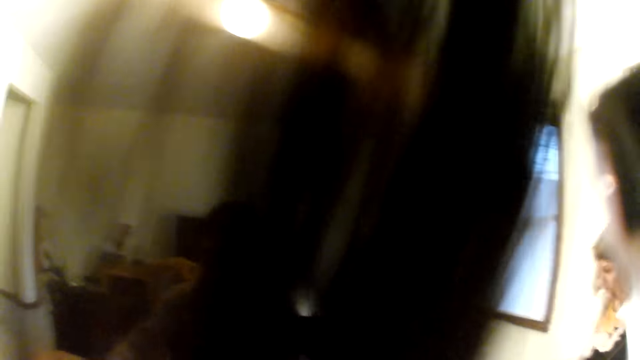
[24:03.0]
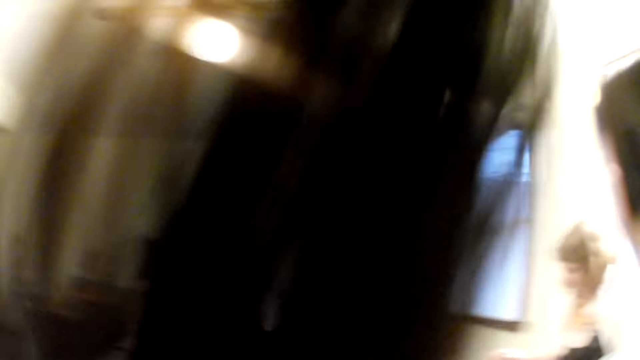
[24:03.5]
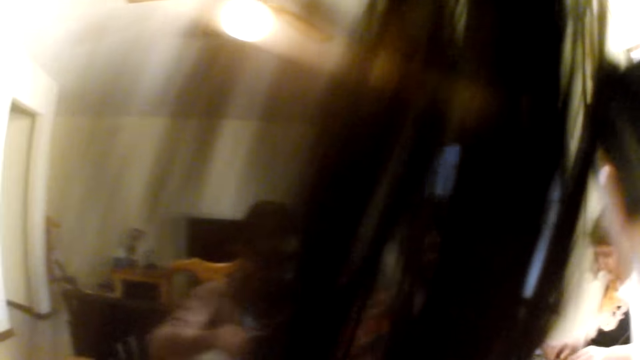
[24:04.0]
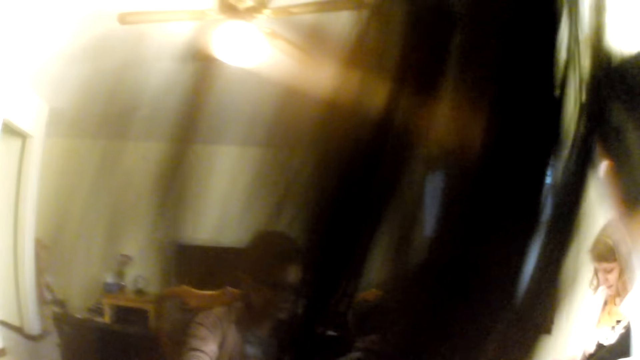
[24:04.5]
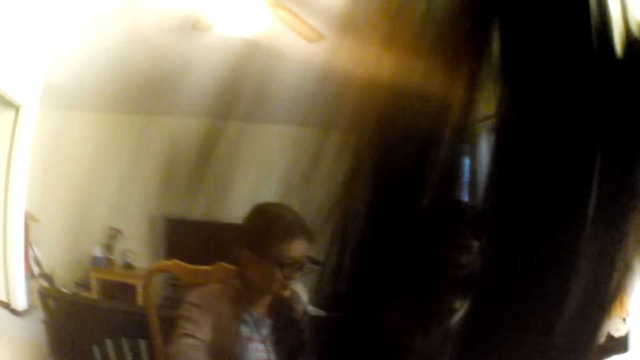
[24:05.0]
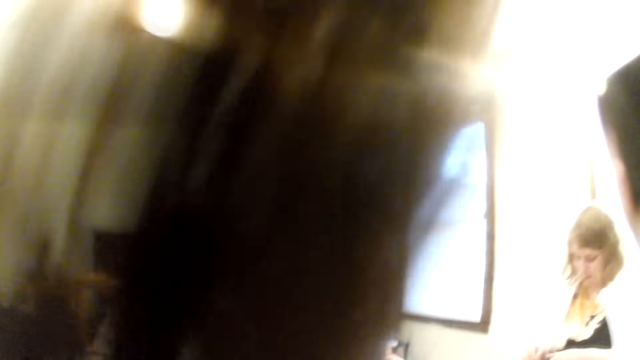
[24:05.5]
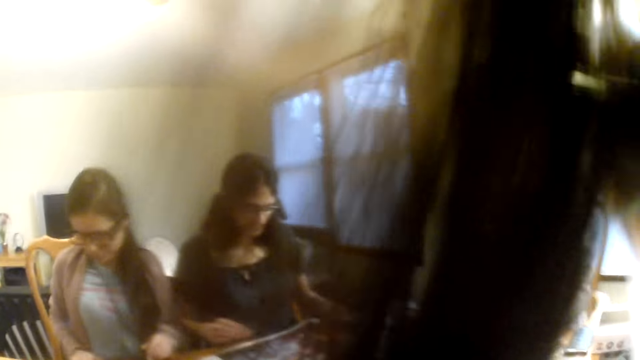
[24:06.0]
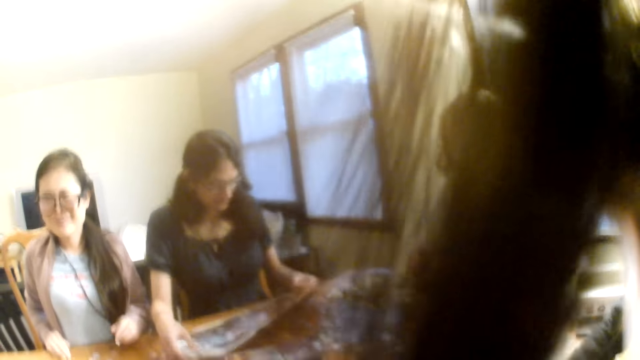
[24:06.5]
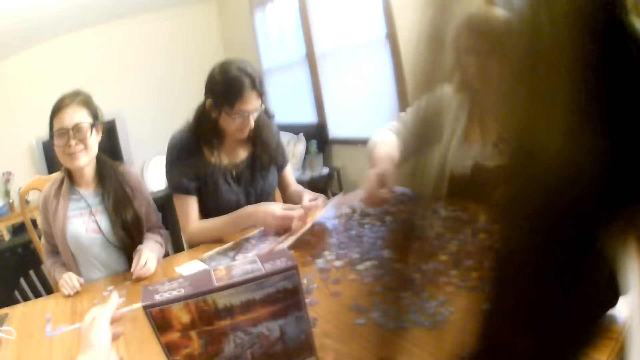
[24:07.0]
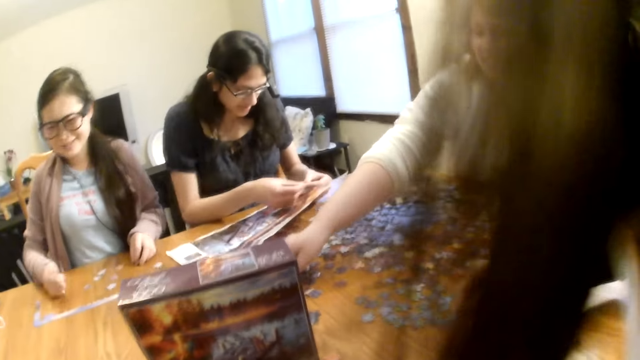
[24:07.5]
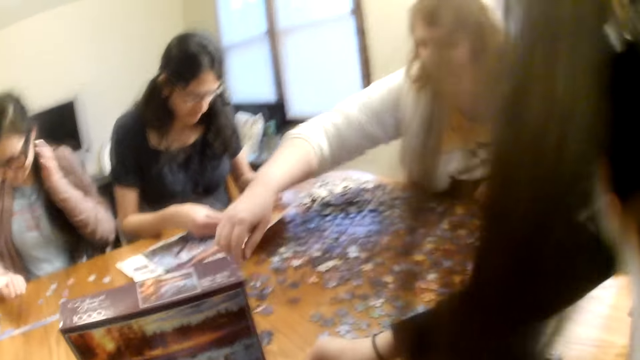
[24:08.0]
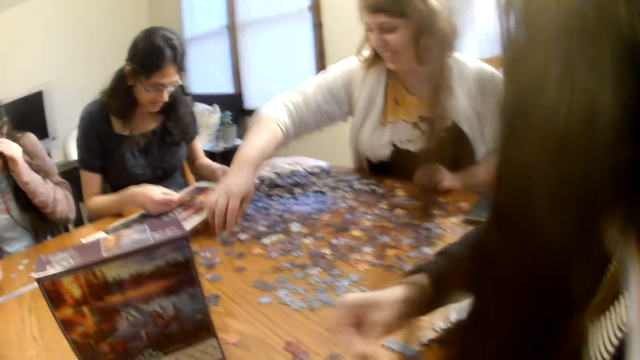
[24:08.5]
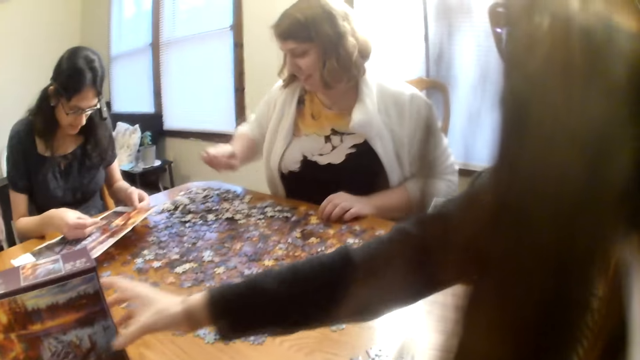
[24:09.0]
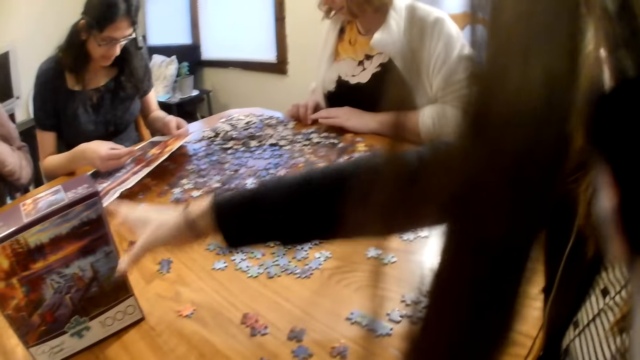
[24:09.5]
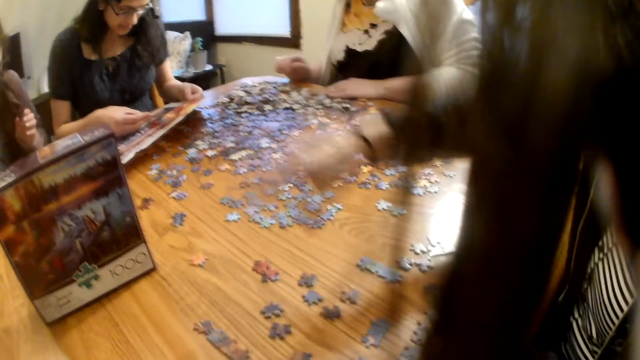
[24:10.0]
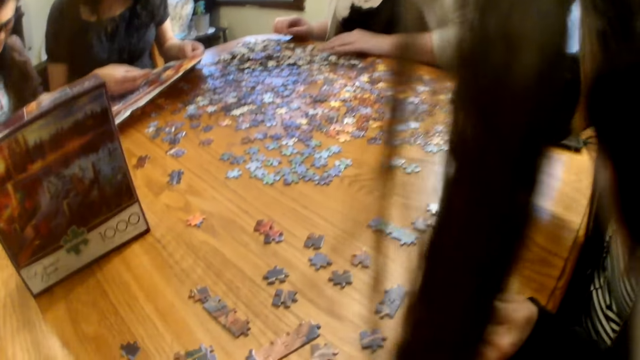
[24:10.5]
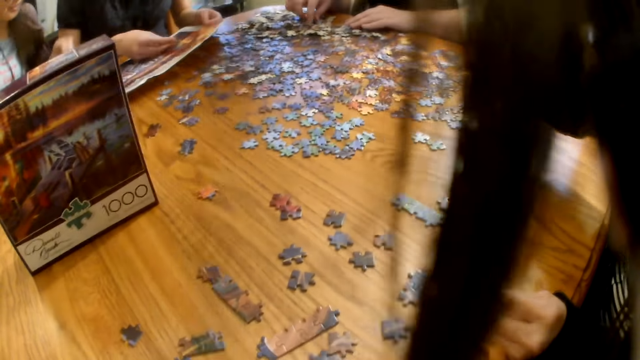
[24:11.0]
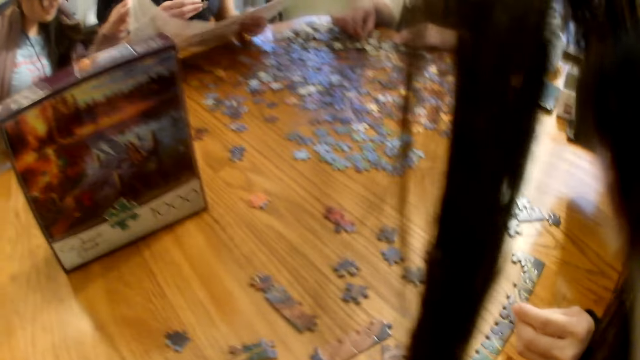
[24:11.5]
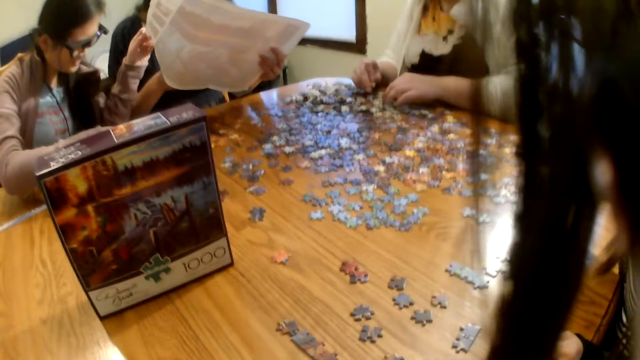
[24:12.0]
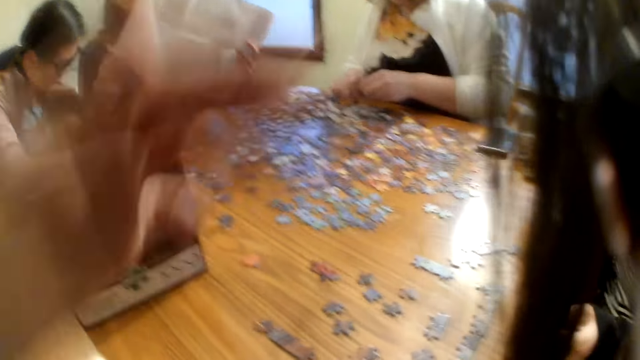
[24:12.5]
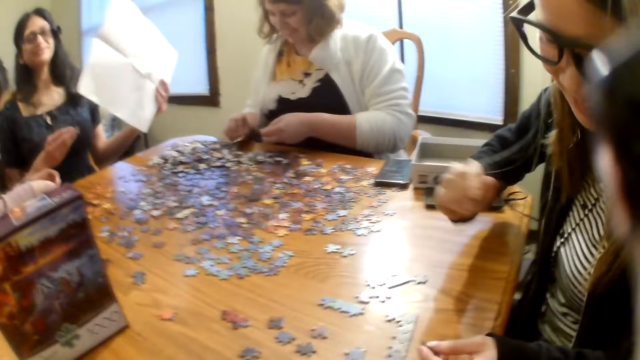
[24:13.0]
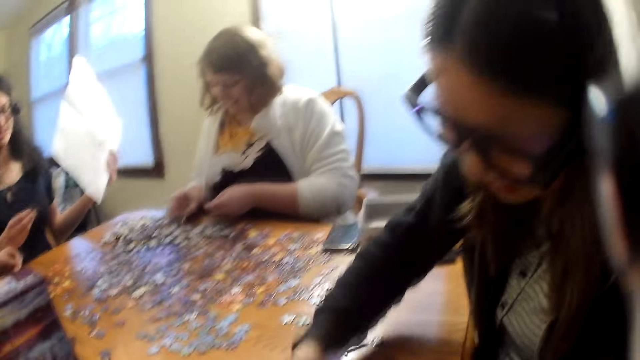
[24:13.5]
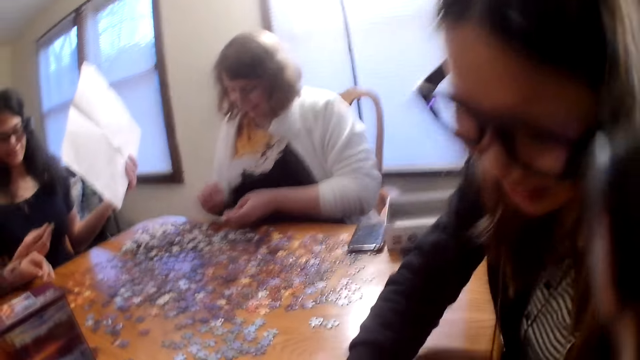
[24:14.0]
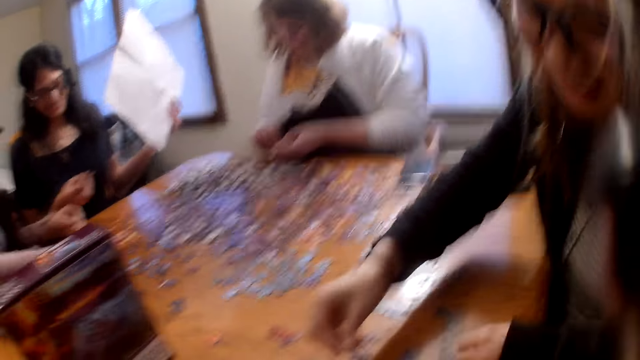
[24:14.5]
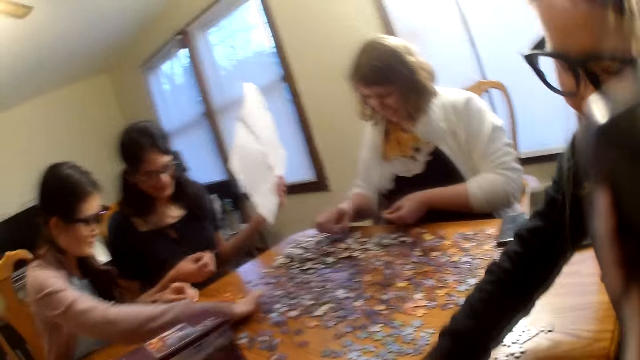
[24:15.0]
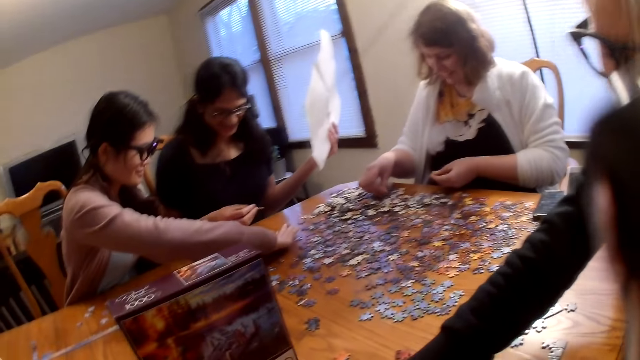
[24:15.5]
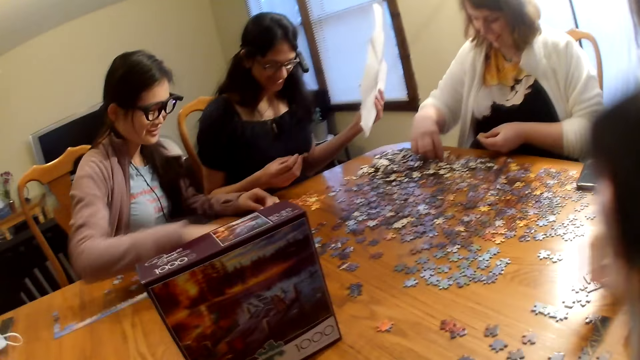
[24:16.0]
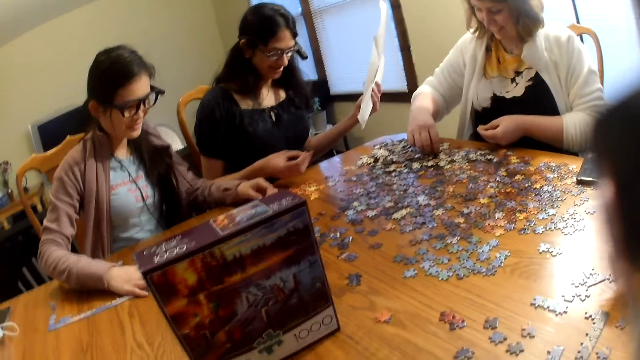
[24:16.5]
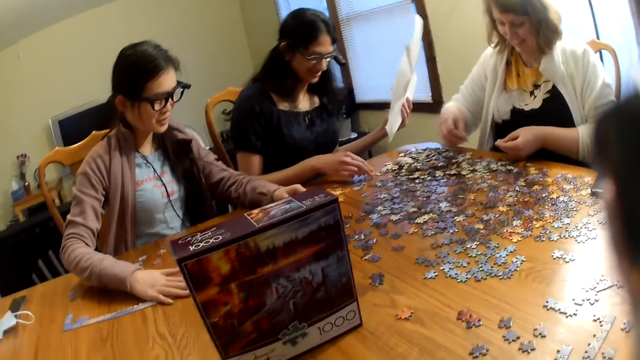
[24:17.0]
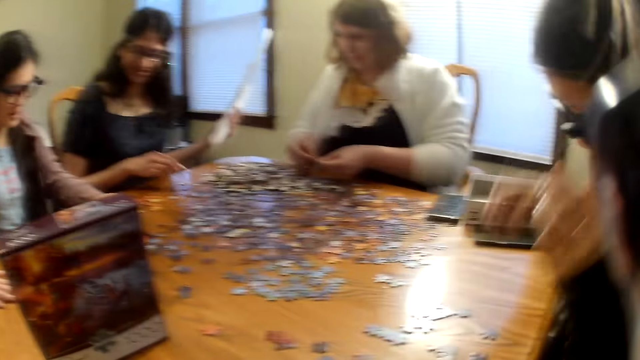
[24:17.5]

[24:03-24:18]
The camera wearer laughs and speaks. A woman raises her hand. The camera wearer raises her hand. Another woman looks at the paper. A third woman moves the pieces.

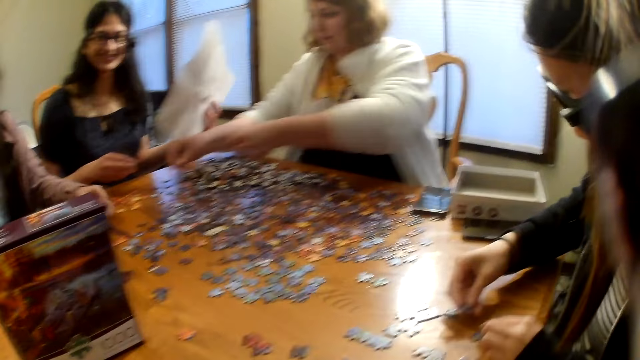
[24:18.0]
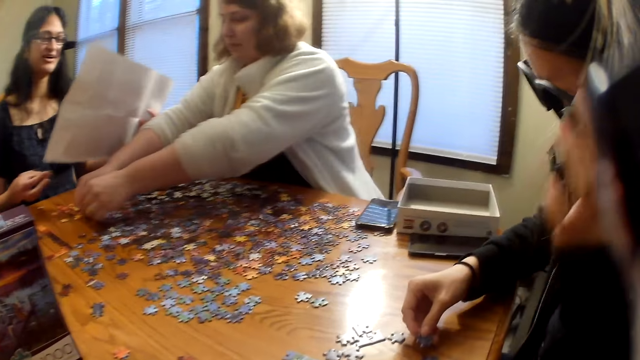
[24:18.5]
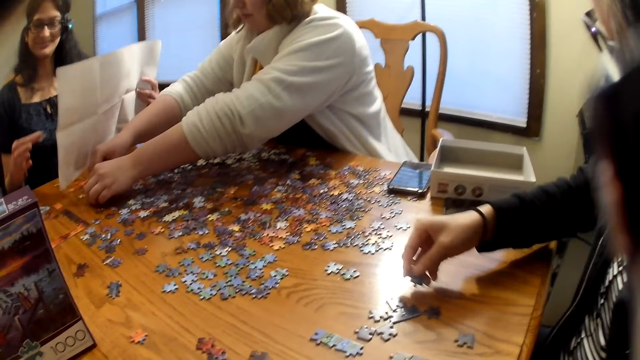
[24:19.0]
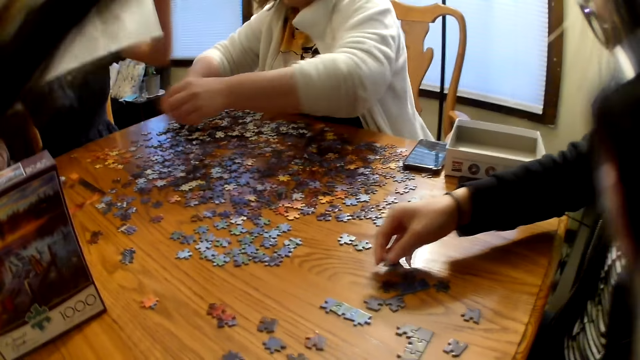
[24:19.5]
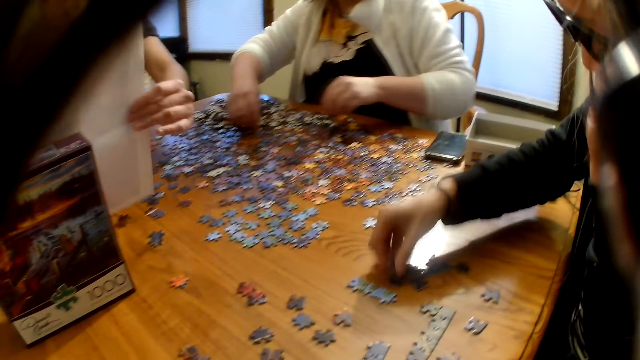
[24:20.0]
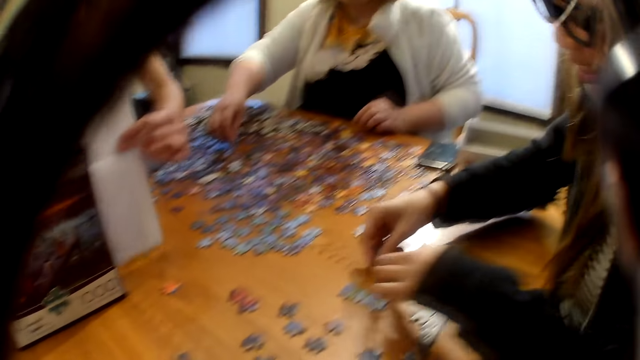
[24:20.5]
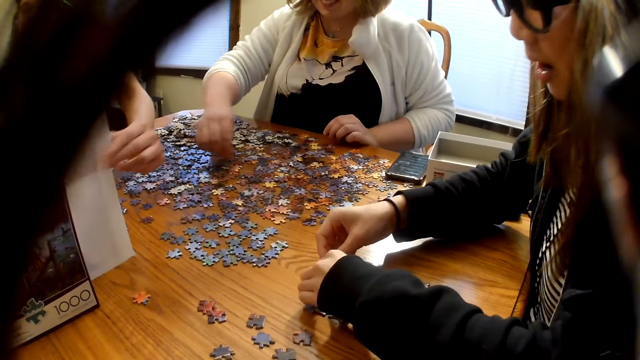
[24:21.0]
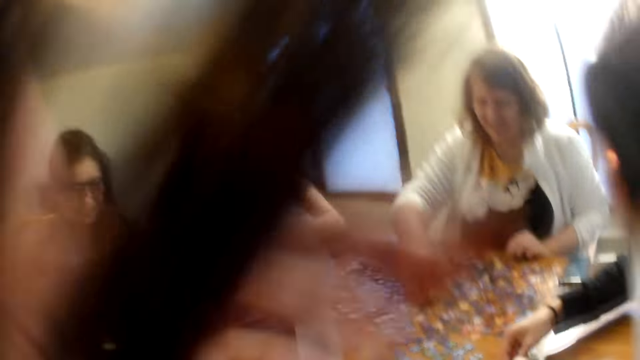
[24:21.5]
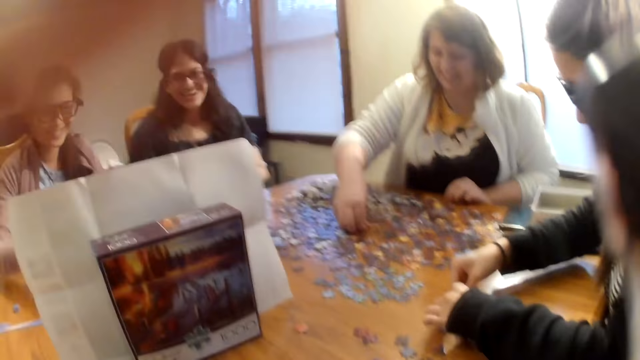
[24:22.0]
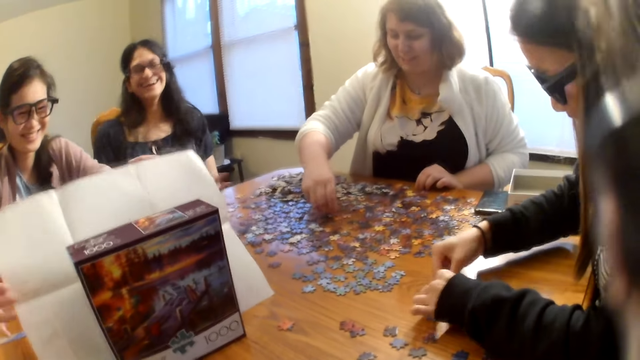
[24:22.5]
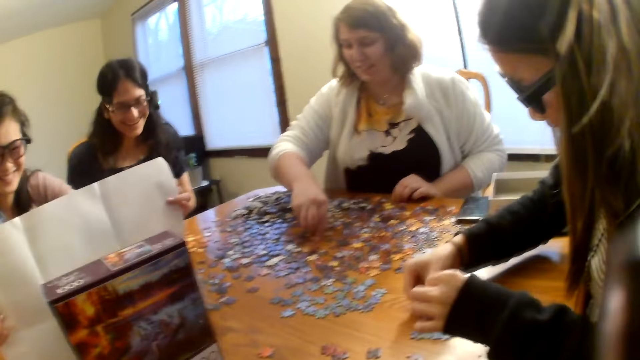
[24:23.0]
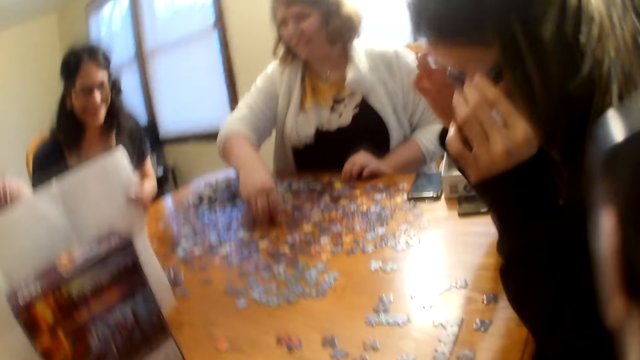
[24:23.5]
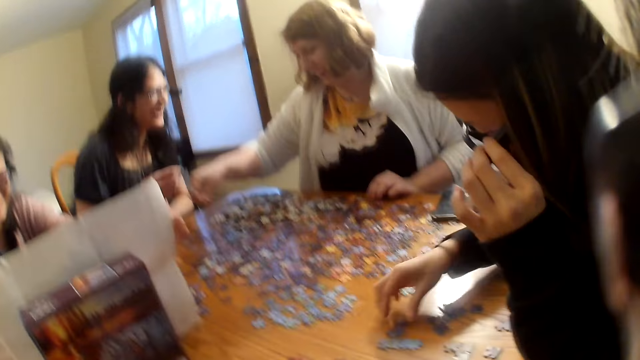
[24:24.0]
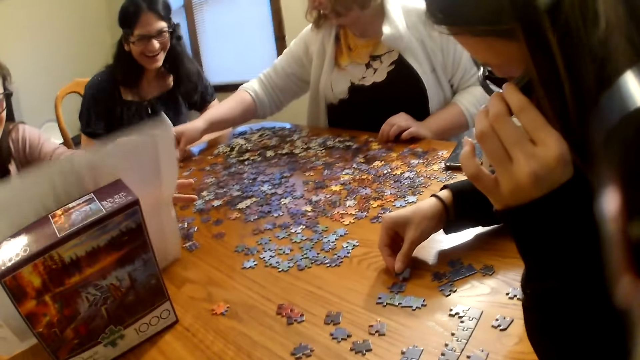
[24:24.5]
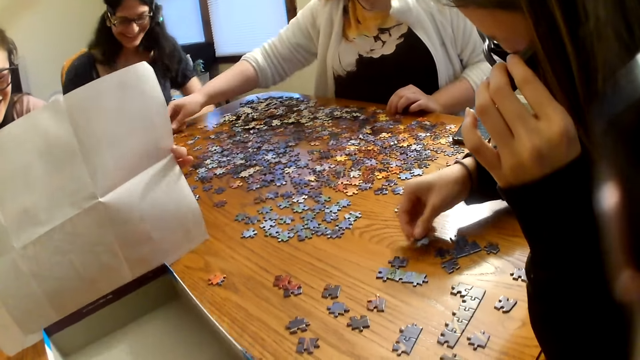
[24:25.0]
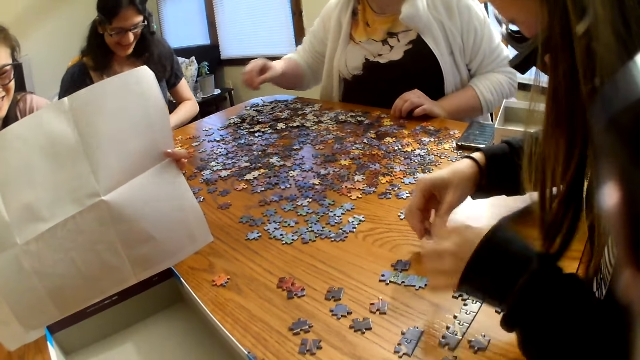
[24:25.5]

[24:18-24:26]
A woman speaks. Another woman places the piece on the table. The first woman places the paper on the table. The camera wearer raises the hand. A third woman speaks and places the piece on the table.
